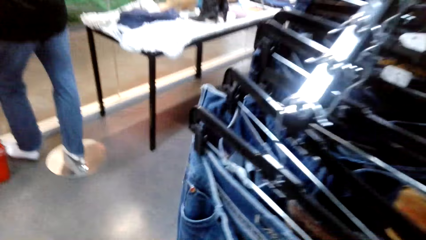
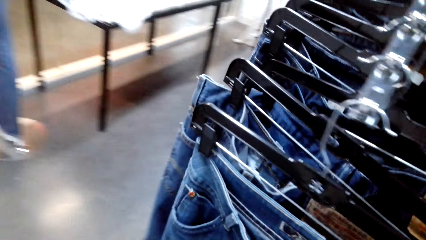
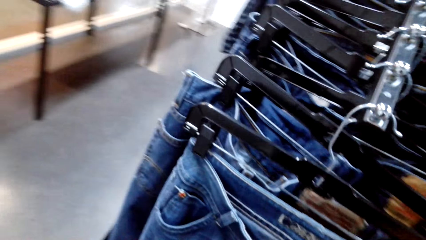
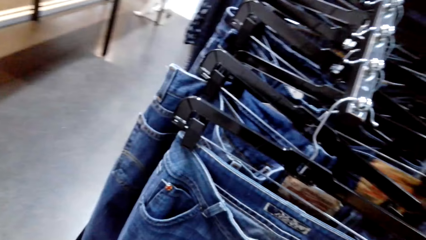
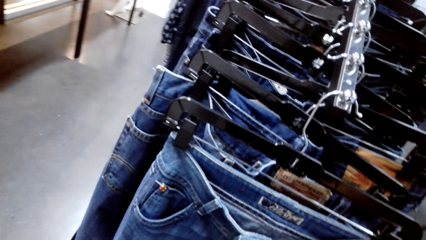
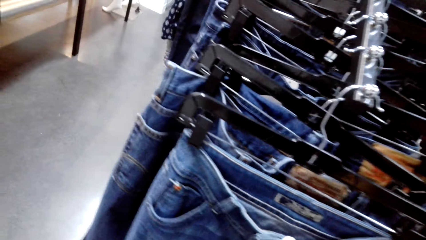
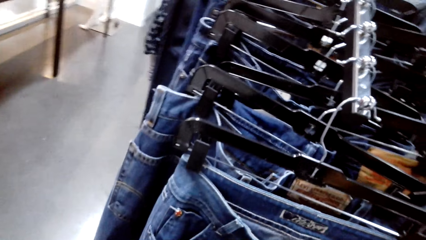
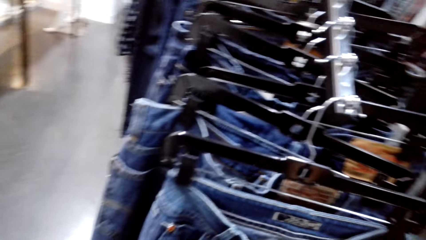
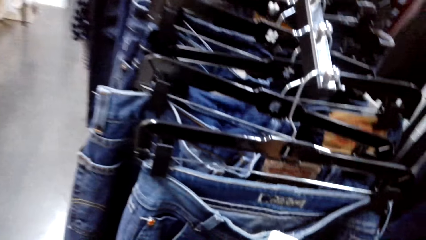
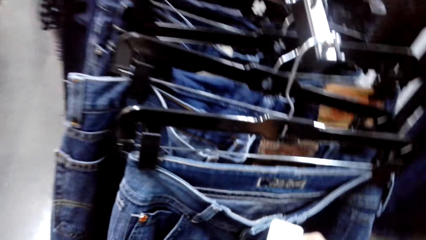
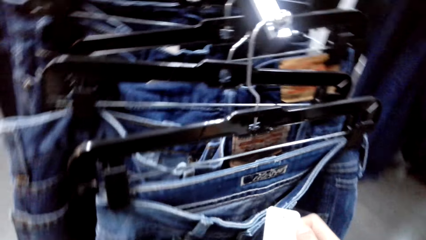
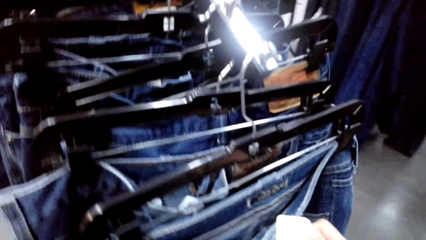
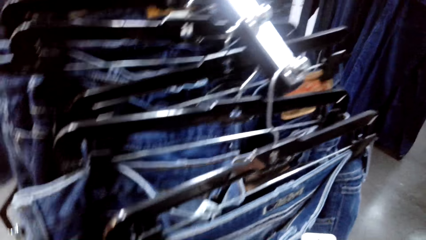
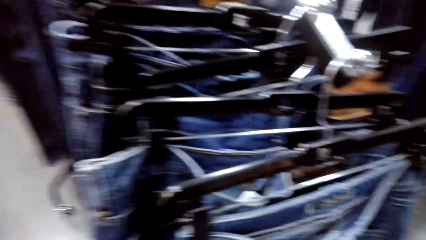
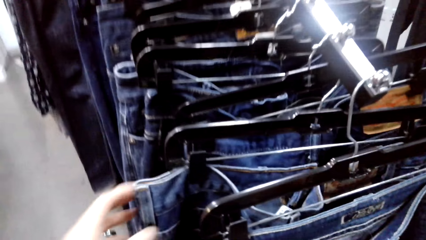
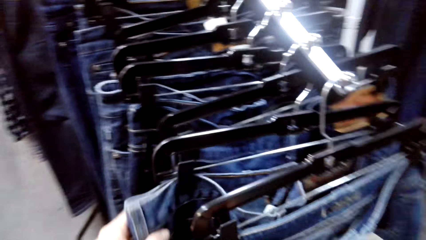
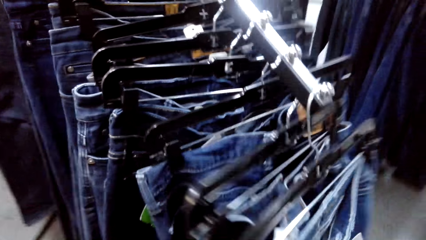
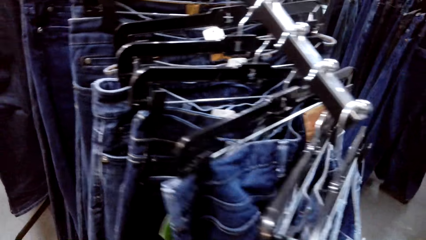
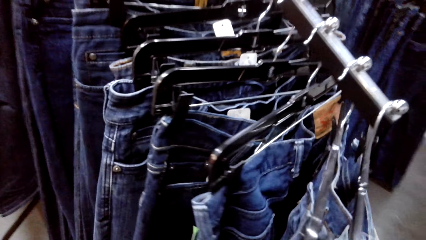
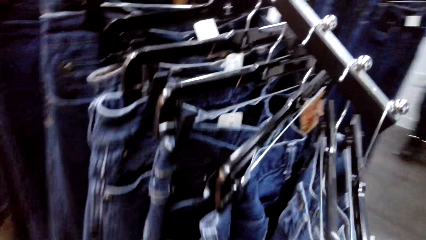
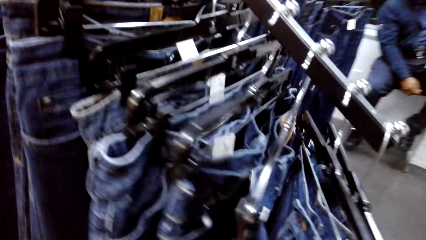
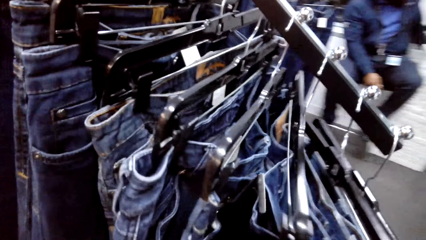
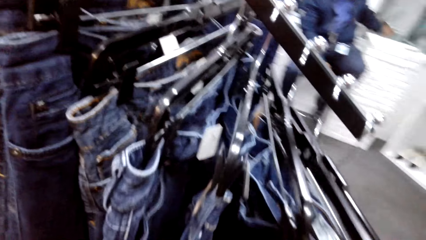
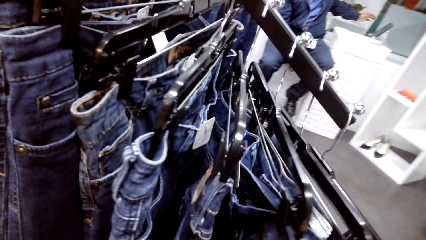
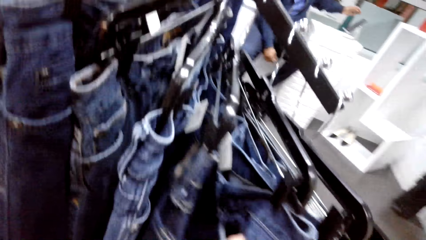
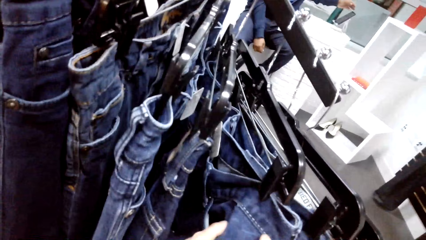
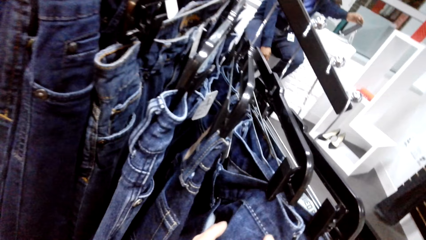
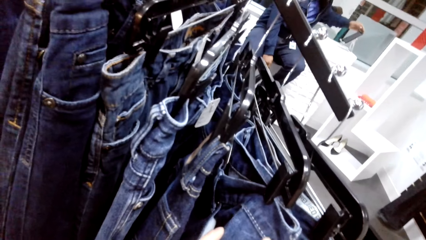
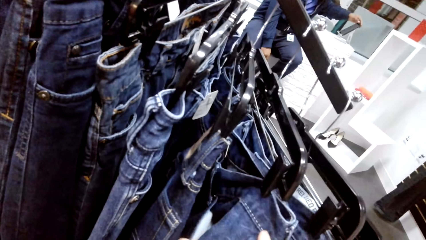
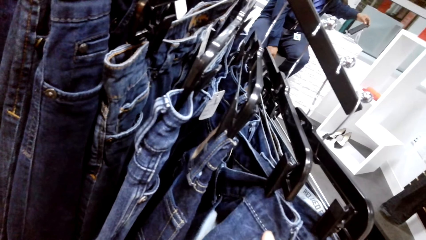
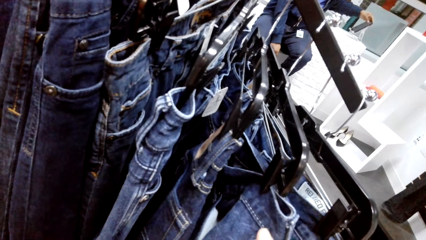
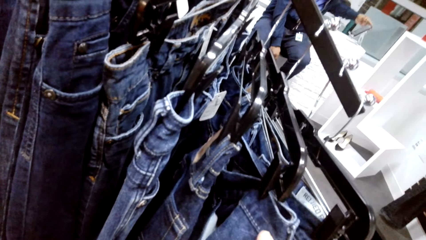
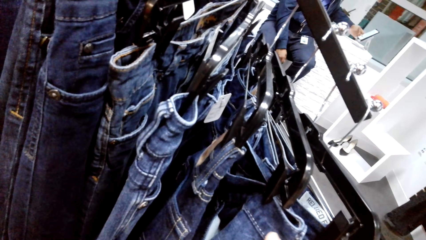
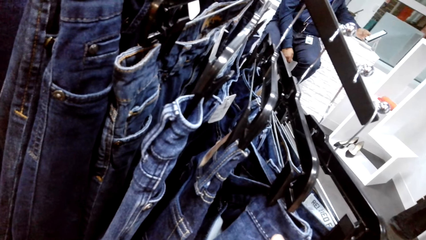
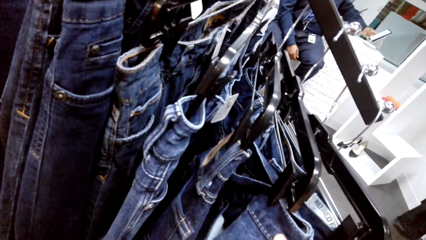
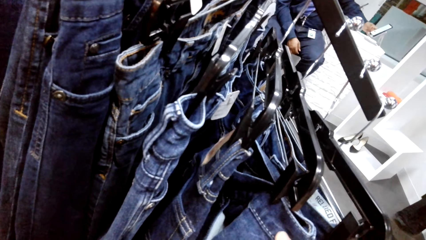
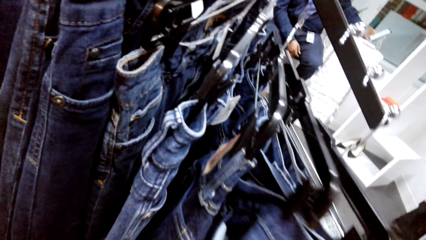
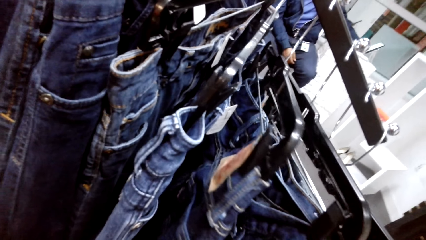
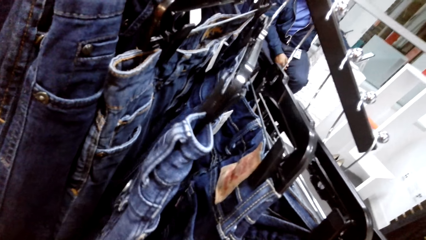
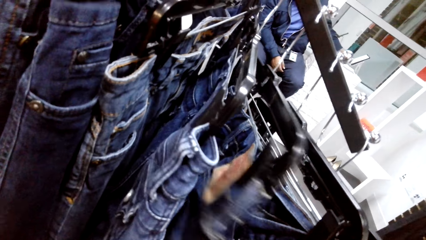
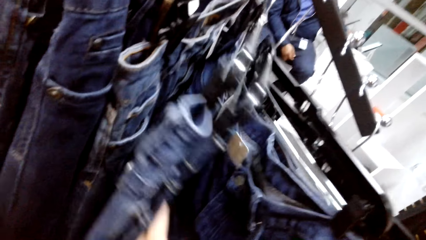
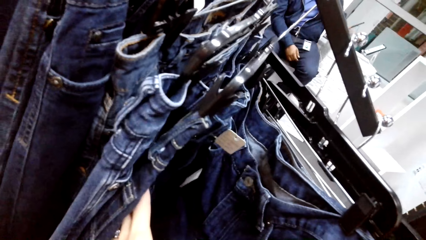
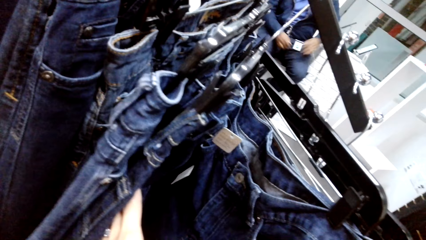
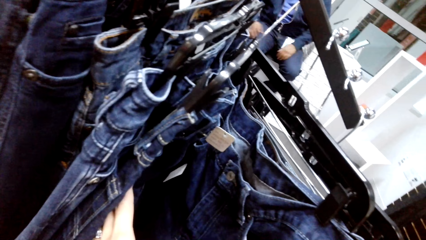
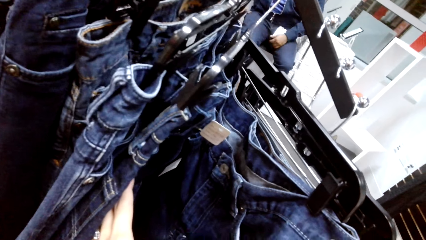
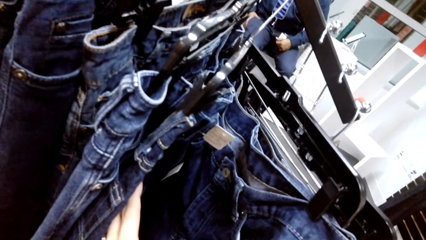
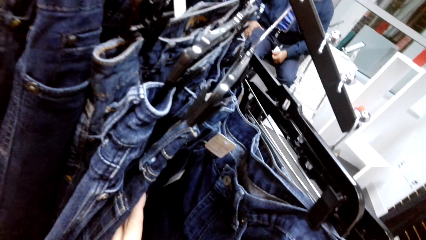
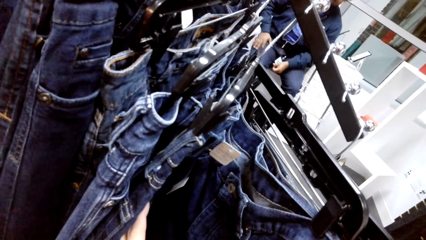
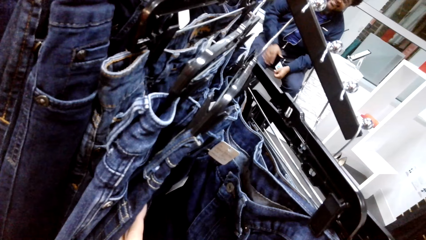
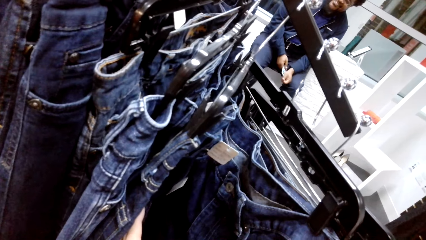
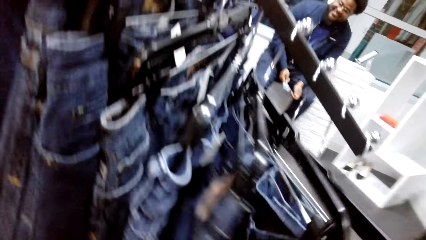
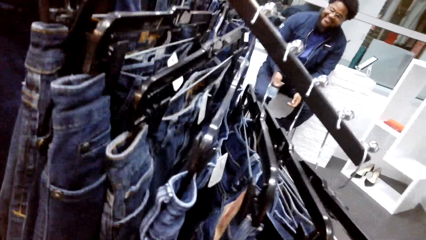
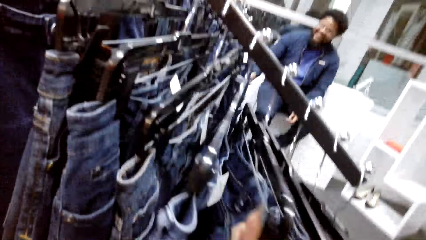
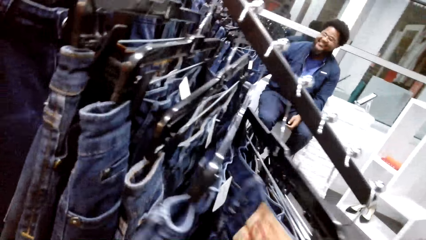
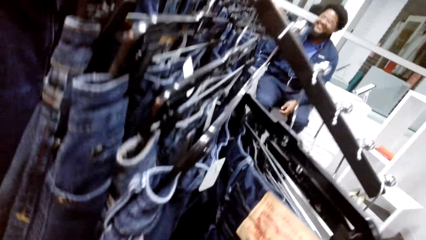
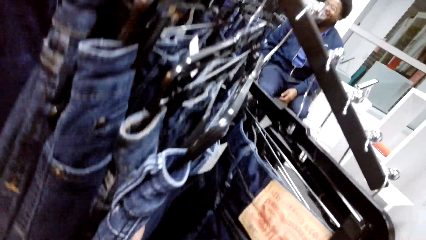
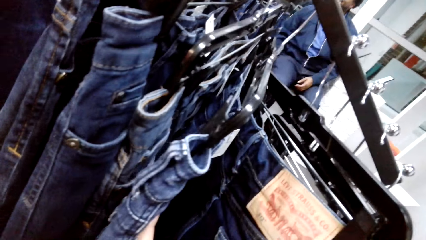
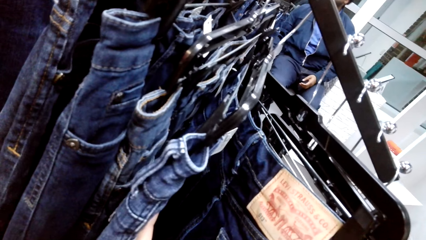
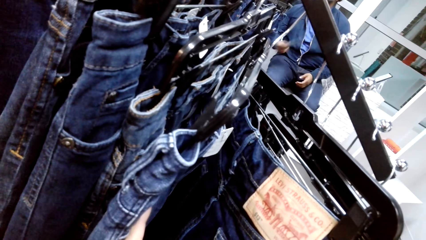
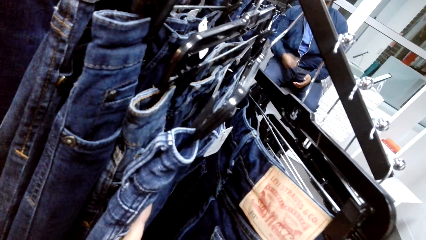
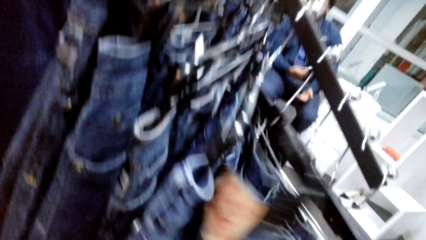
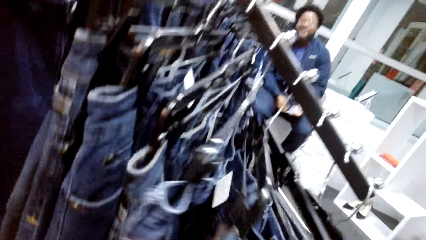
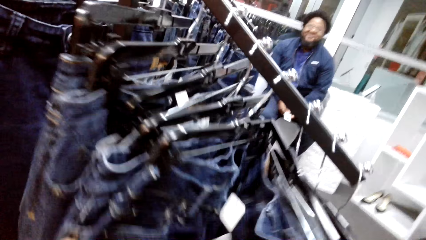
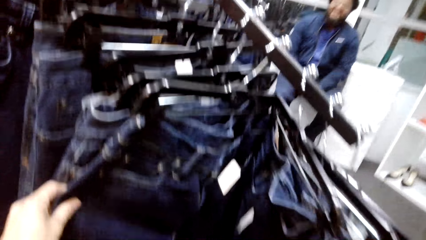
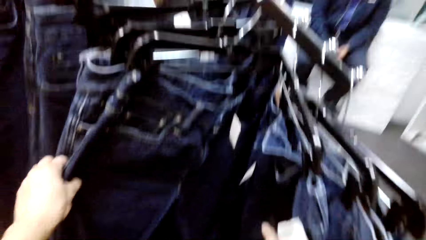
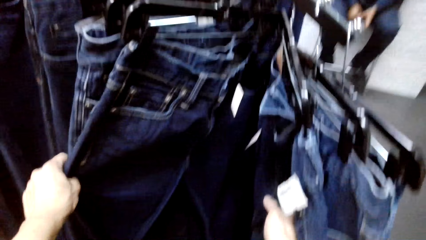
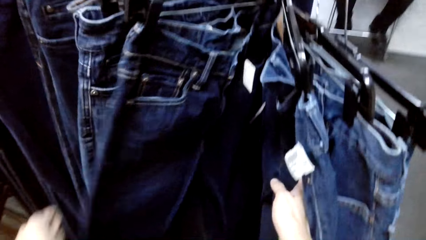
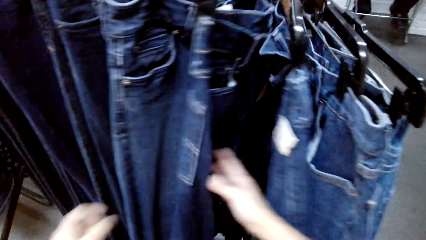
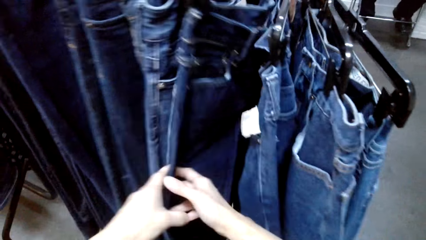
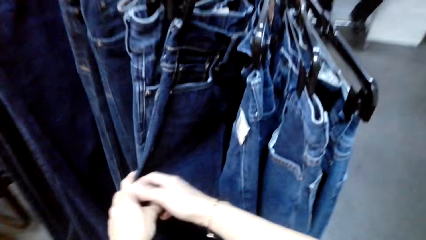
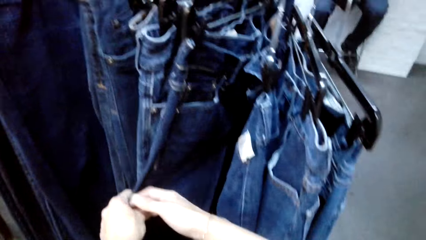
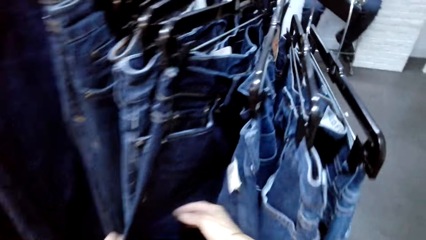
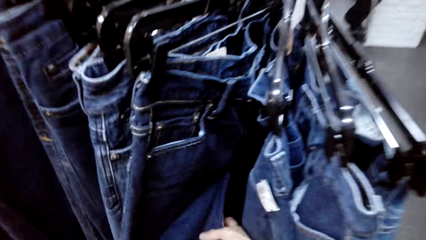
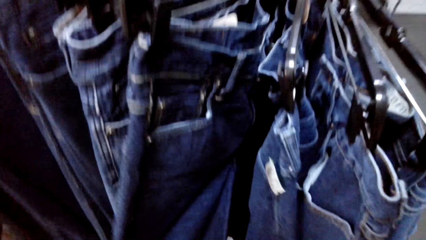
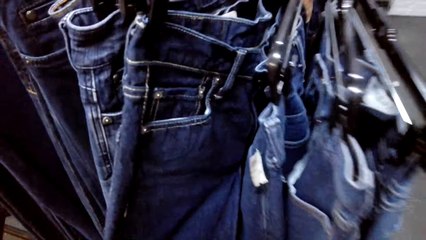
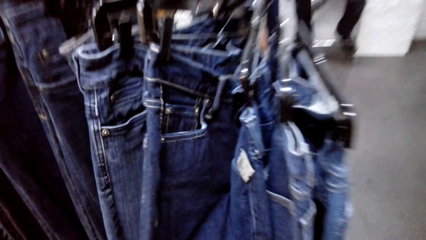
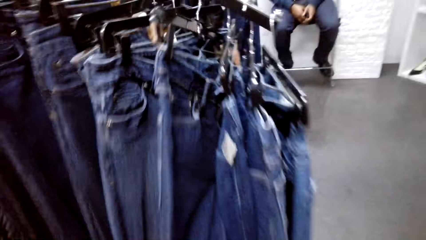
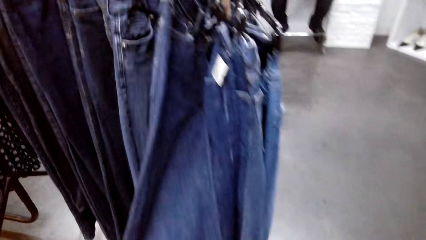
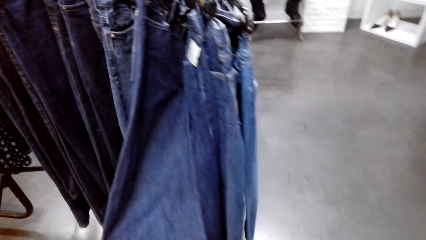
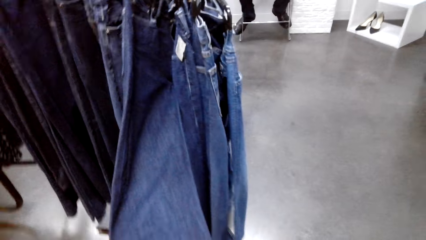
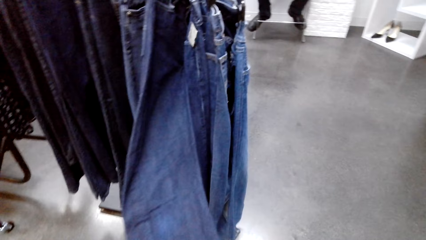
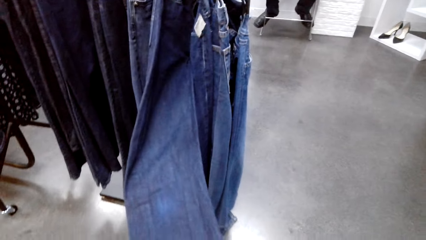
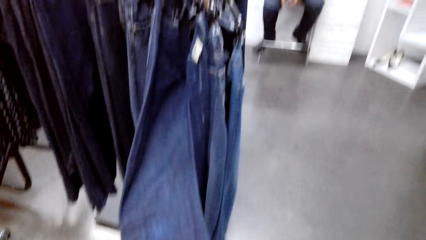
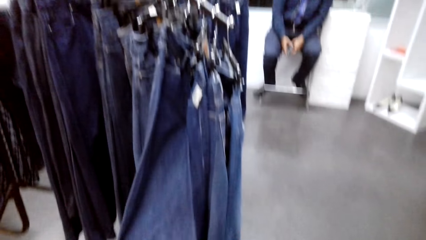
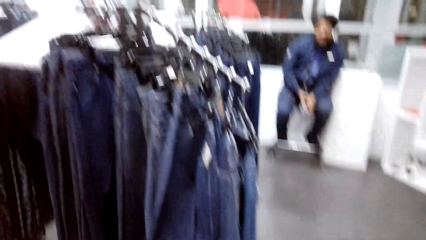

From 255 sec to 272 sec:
The camera wearer talks. They look at the clothes on the clothes stand.
